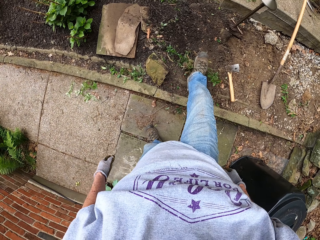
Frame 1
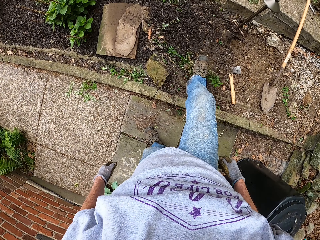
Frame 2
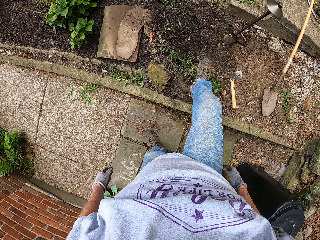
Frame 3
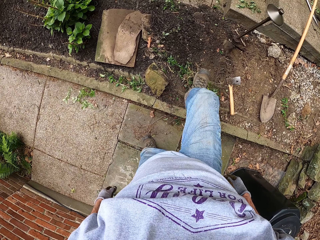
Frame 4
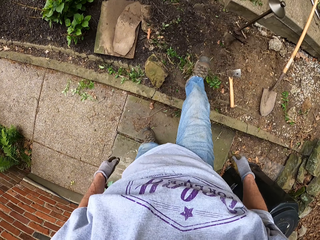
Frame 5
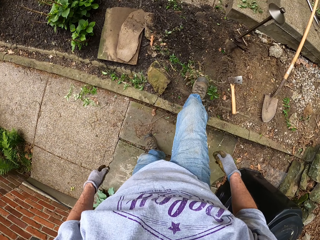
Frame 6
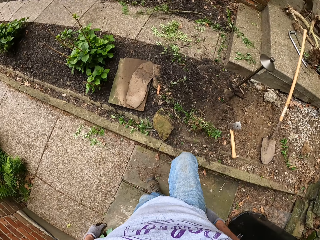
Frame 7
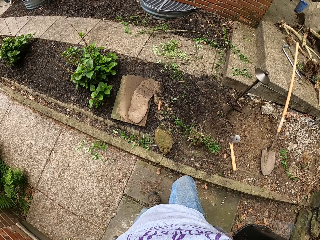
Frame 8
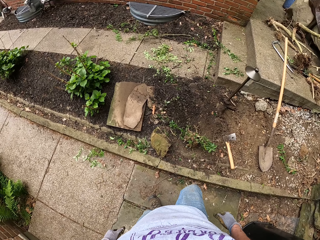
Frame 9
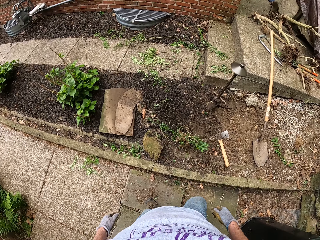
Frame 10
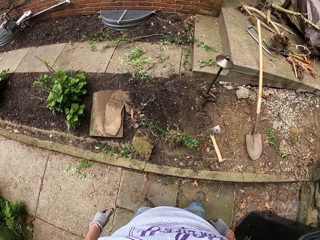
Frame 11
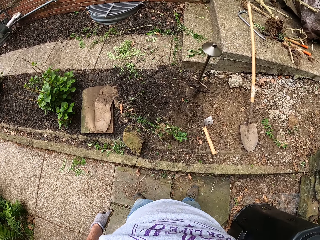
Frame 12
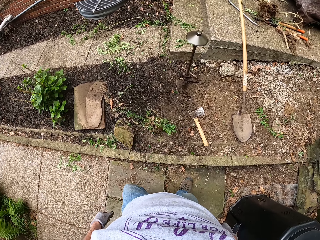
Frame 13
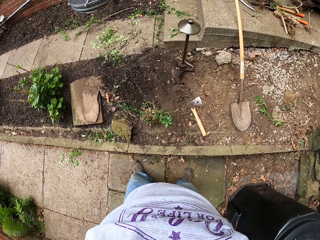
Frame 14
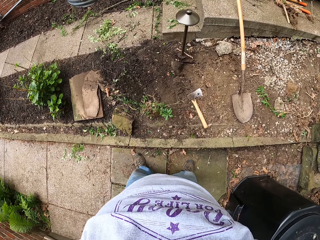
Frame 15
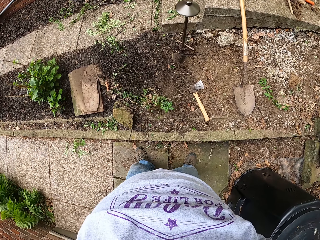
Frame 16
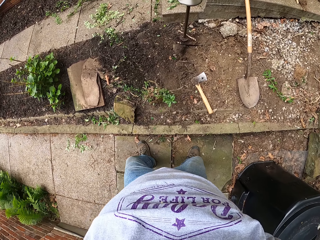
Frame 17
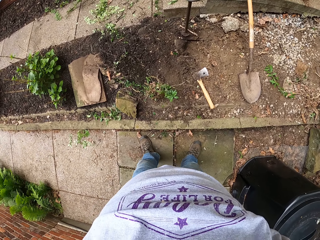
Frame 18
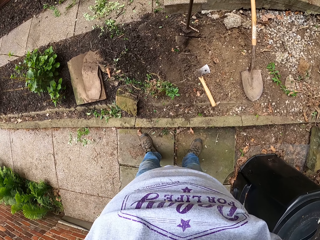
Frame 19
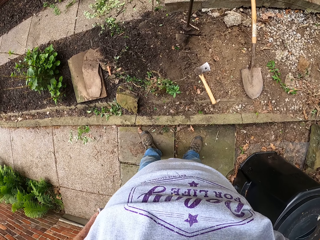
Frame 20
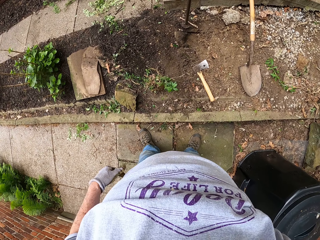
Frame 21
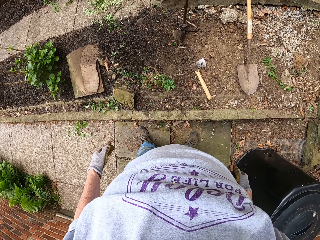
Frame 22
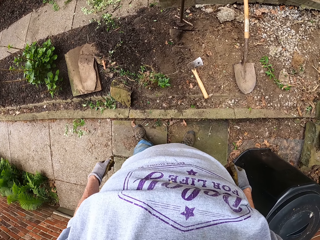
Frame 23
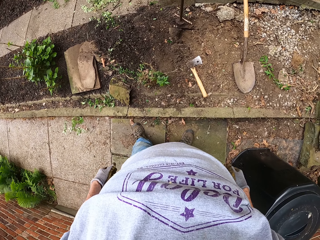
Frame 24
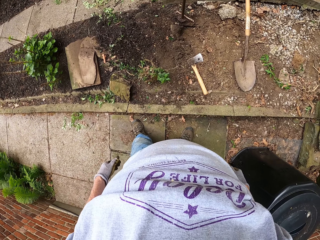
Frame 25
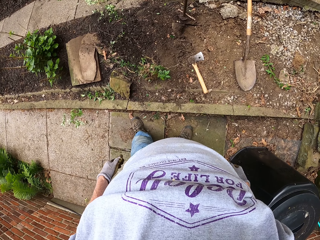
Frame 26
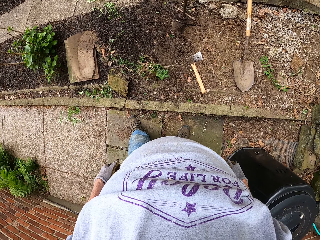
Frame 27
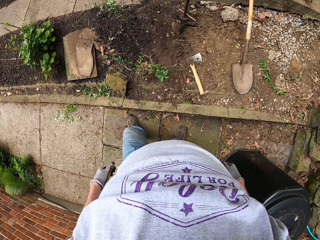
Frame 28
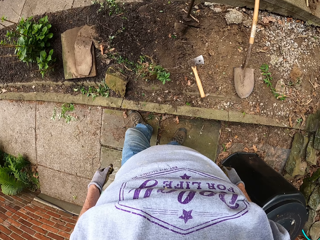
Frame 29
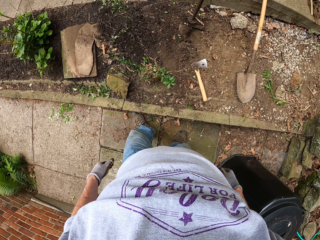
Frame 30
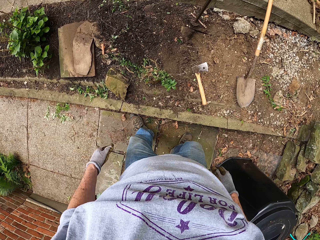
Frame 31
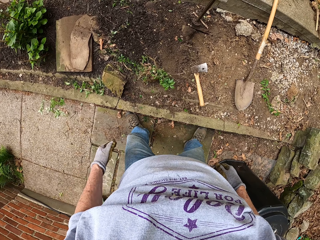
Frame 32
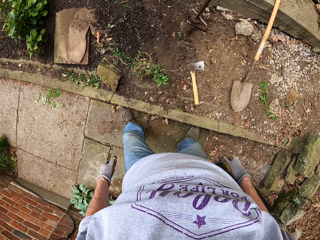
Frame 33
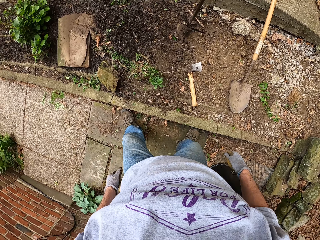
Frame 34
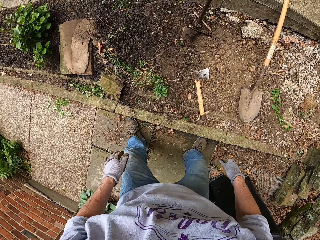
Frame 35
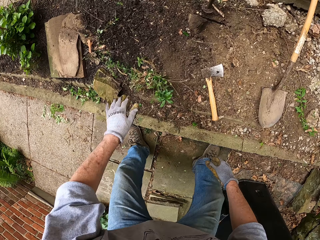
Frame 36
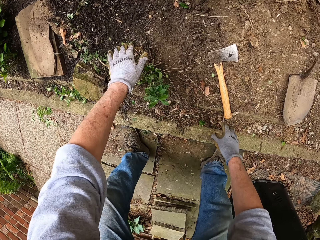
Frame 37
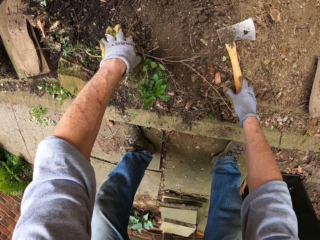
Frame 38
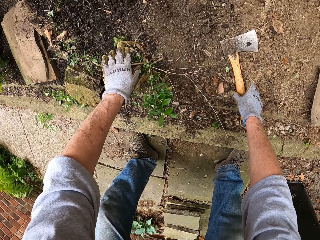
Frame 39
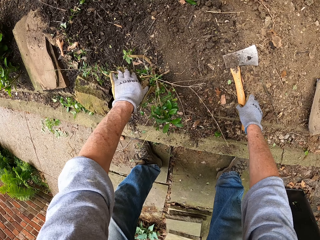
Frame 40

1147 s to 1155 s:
The camera wearer stamps on the weed with his feet. He adjusts his trousers. He handles a plant.

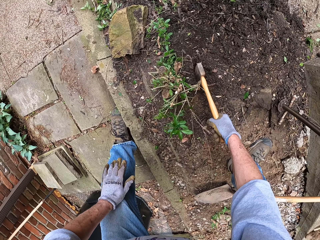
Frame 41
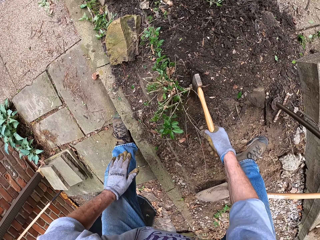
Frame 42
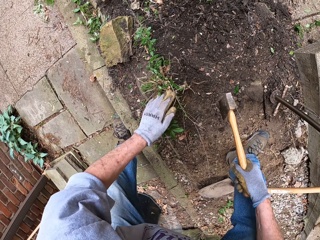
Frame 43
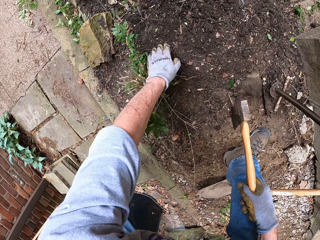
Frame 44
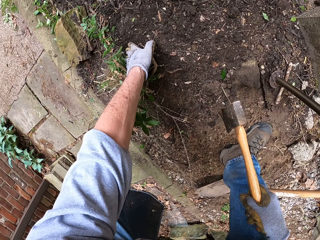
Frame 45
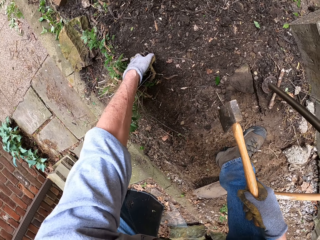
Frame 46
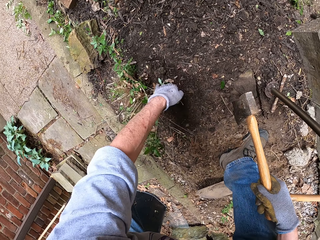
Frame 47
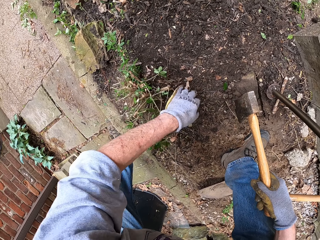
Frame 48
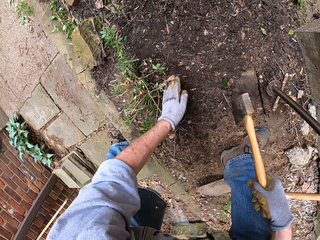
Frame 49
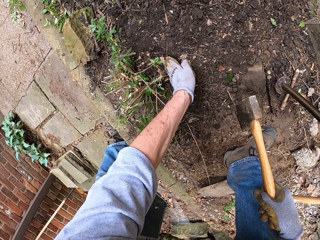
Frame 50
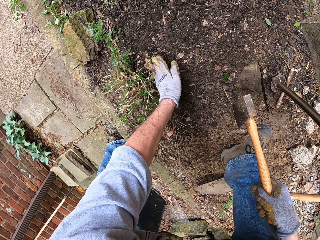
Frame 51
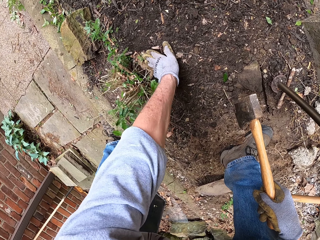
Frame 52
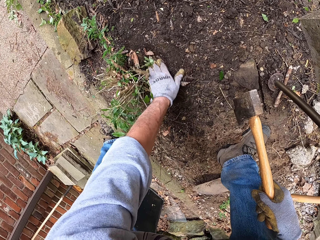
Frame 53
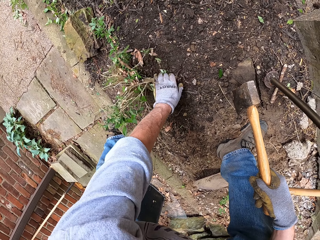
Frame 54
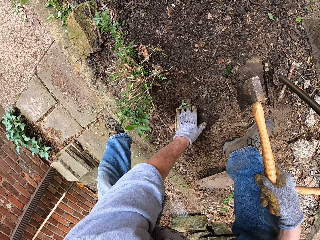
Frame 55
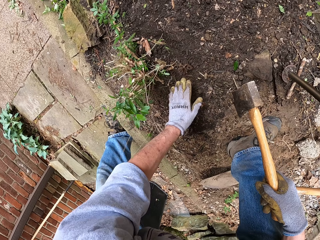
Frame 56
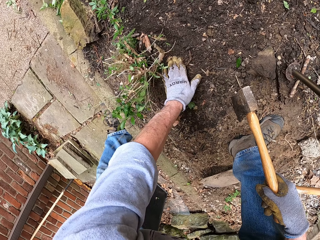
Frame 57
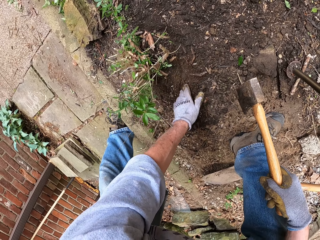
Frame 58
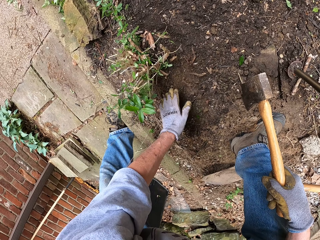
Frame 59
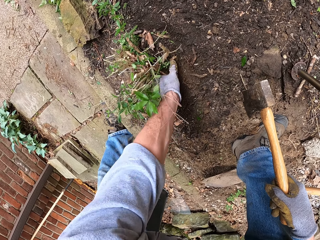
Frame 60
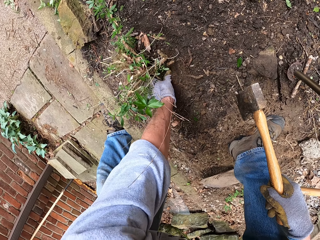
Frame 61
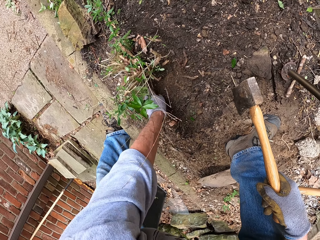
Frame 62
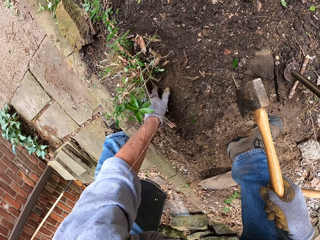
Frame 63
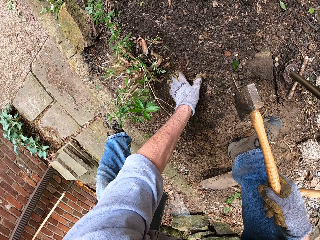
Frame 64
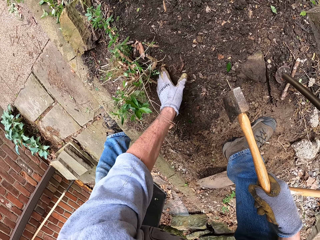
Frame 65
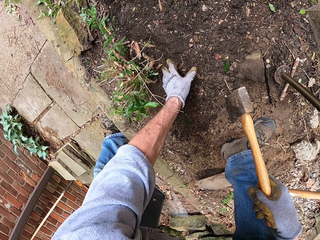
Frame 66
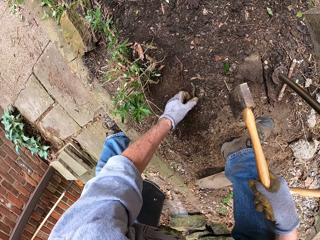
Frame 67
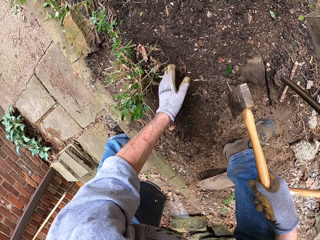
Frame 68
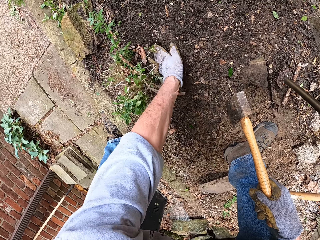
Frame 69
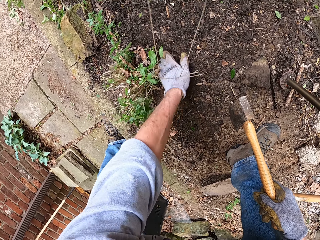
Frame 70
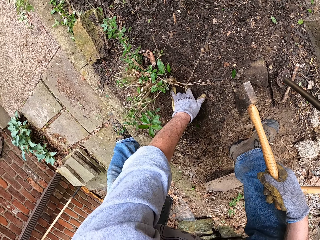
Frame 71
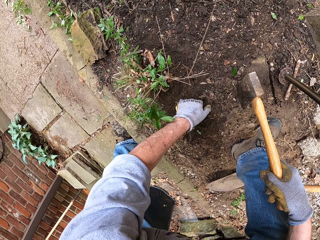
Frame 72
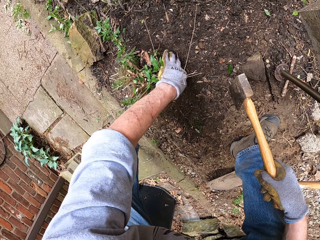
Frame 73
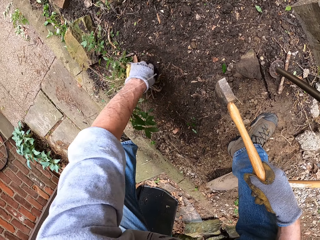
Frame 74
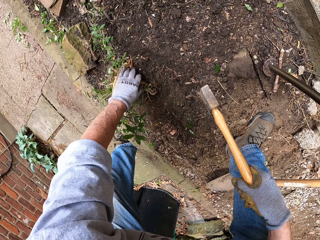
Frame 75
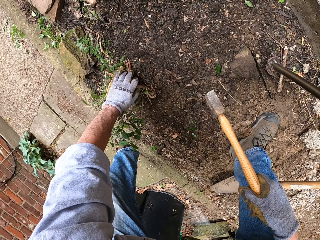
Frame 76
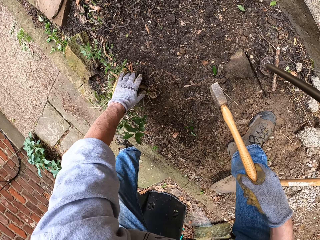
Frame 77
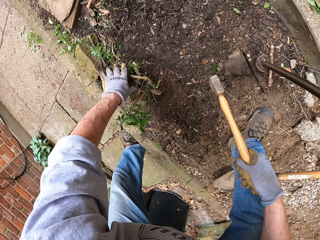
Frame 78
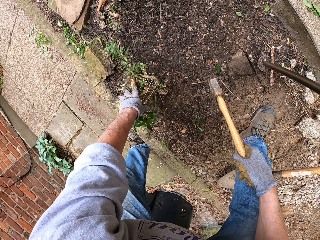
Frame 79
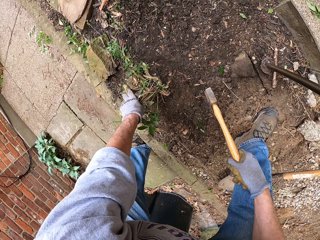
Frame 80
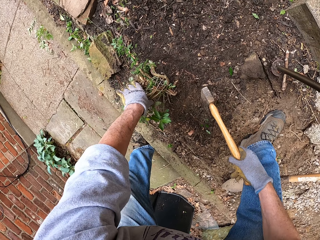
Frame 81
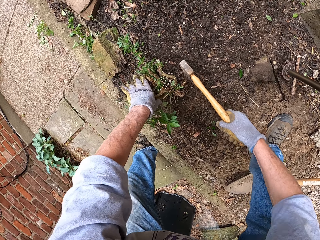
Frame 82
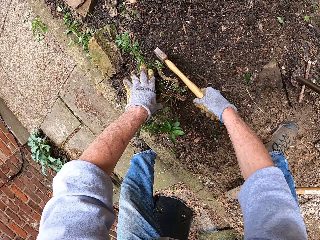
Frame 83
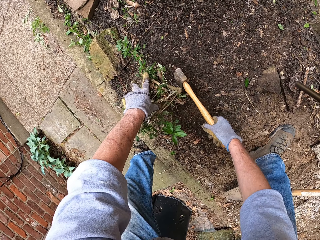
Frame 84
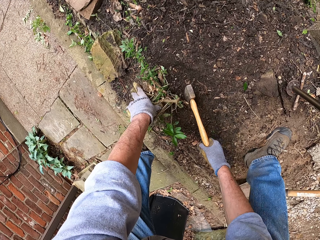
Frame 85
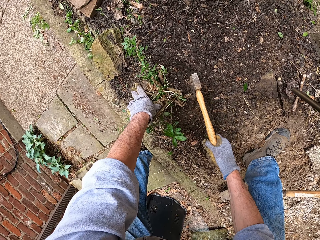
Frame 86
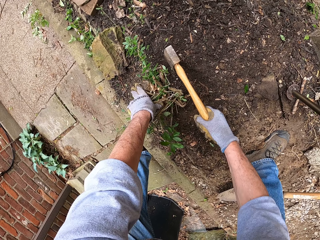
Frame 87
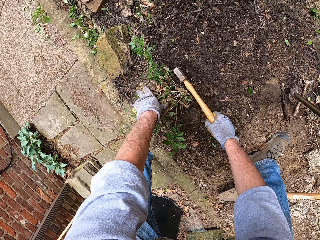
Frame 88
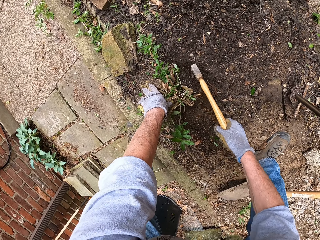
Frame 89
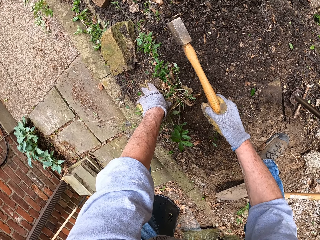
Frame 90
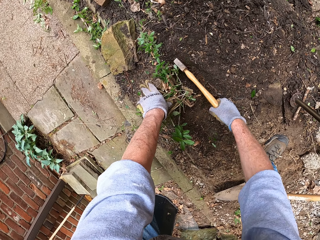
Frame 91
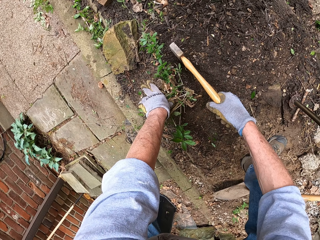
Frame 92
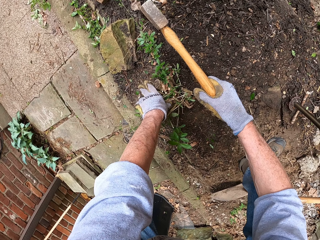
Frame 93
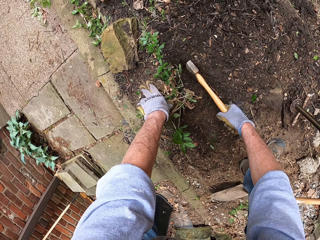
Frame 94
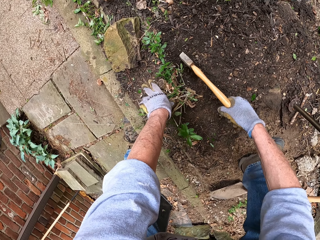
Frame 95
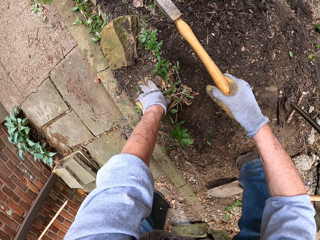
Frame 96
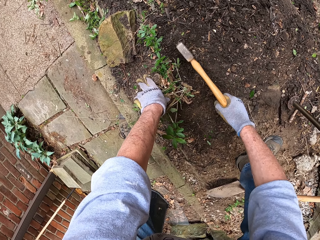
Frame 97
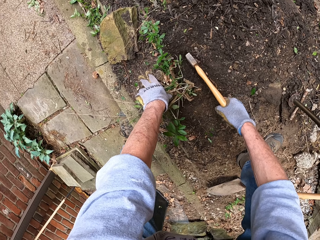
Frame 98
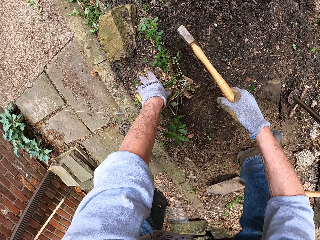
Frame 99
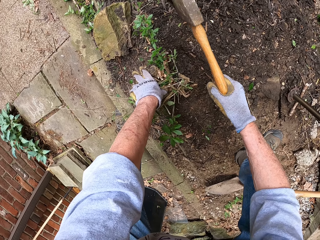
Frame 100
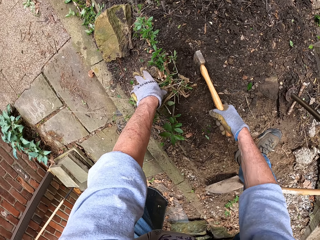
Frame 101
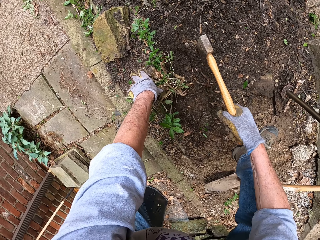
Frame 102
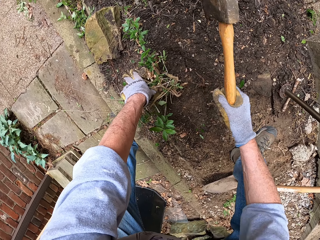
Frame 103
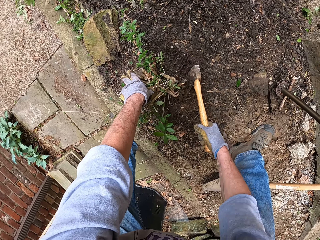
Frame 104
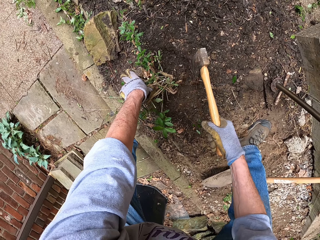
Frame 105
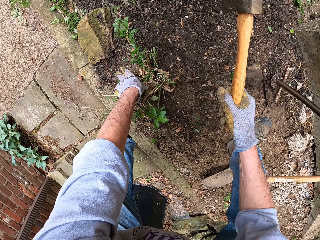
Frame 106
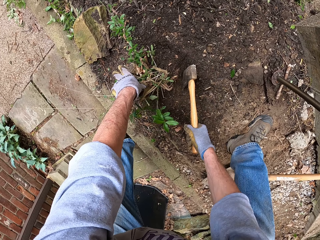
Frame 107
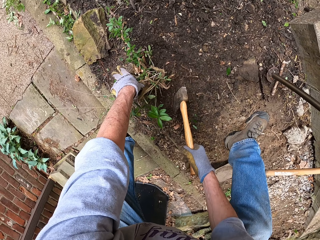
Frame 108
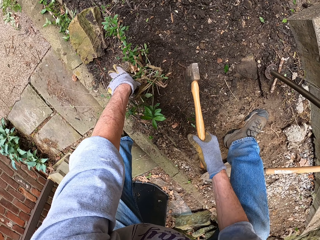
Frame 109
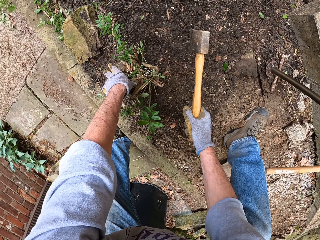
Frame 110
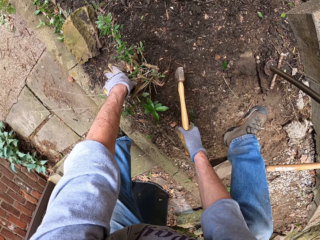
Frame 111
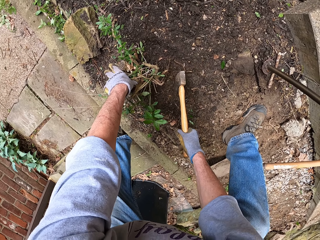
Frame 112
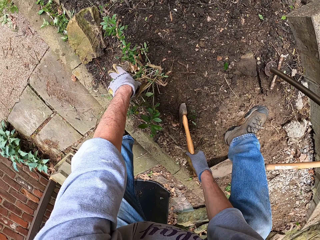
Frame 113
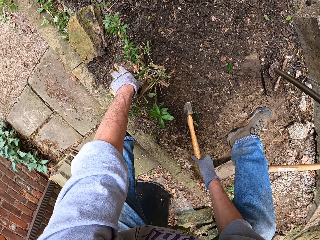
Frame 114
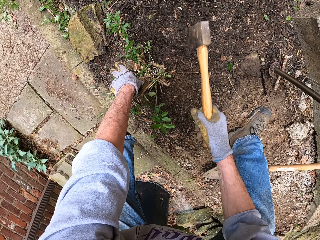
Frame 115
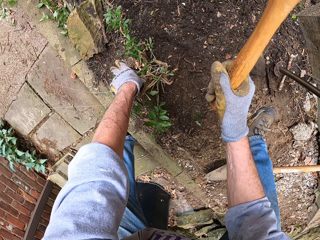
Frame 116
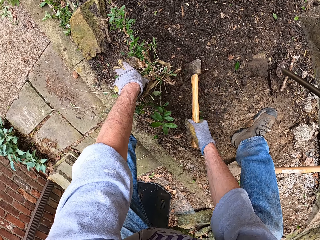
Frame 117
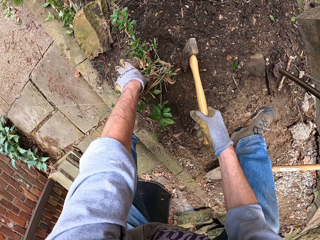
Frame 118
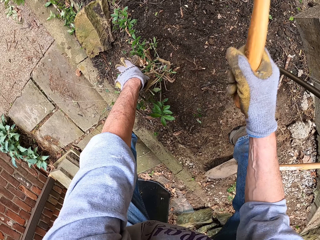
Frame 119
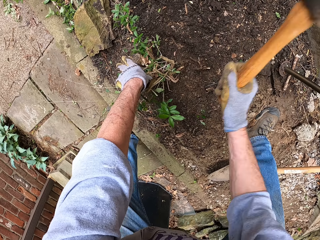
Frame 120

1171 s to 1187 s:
The camera wearer cuts a plant with an axe. He clears the ground around the weed with his left hand. He holds the weeds with his left hand. He cuts the root of the weed with the axe. He cuts the plant with the axe repeatedly.
